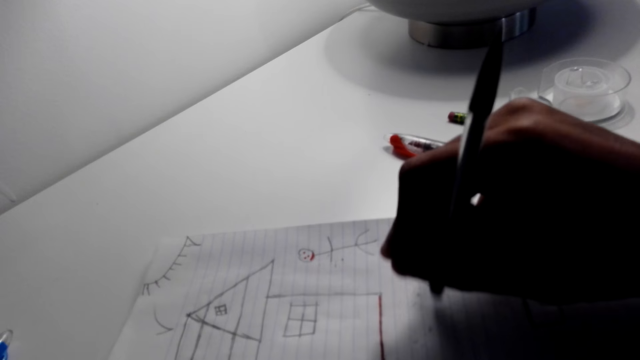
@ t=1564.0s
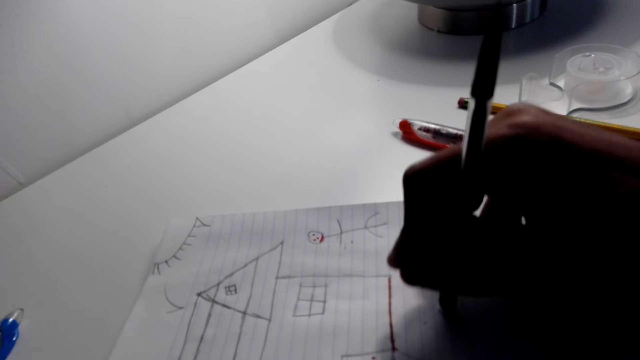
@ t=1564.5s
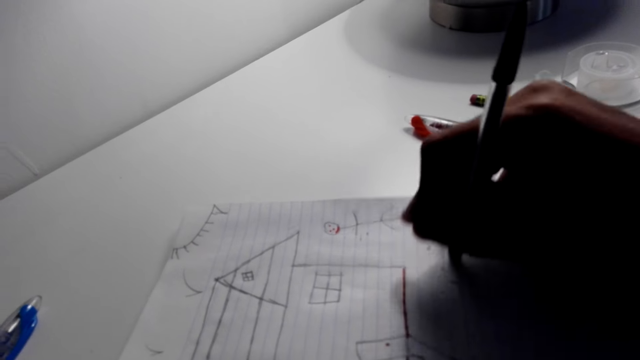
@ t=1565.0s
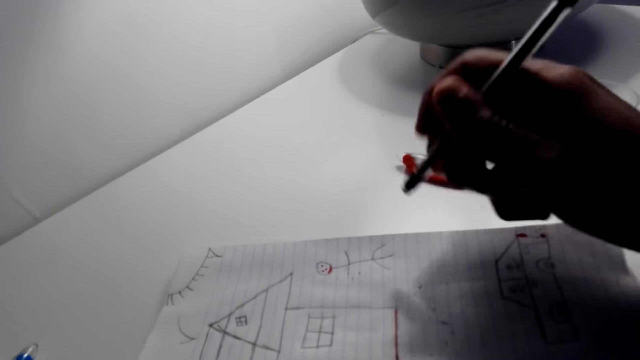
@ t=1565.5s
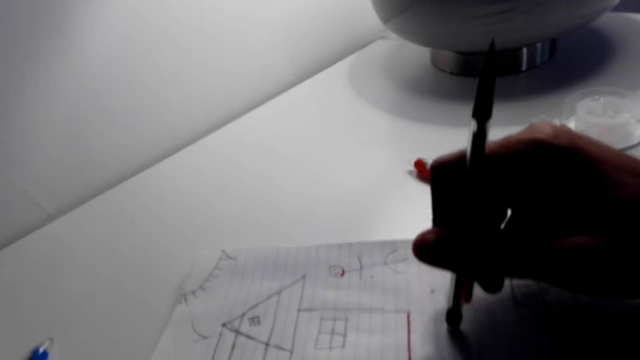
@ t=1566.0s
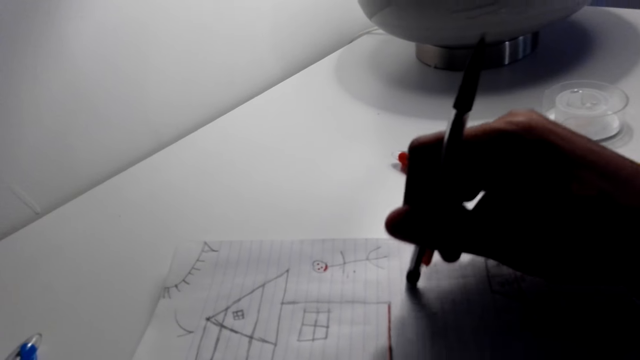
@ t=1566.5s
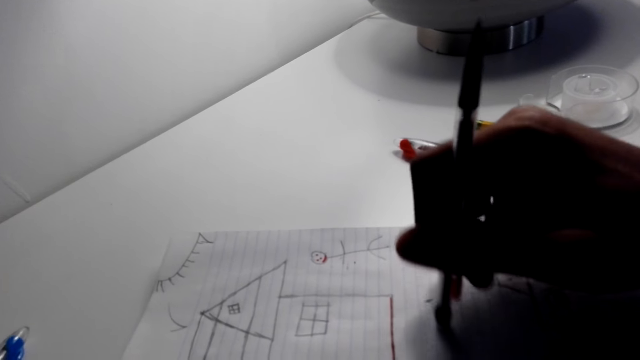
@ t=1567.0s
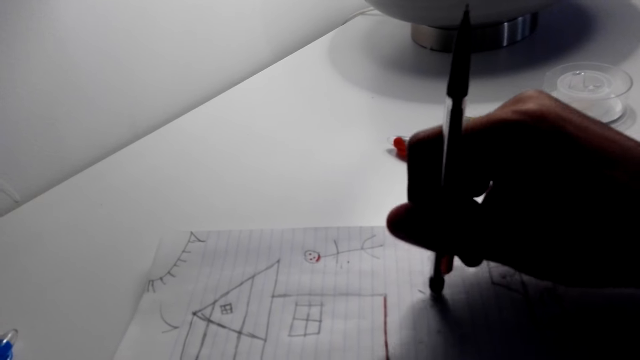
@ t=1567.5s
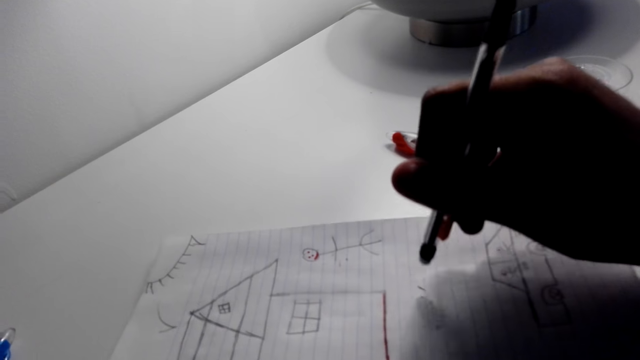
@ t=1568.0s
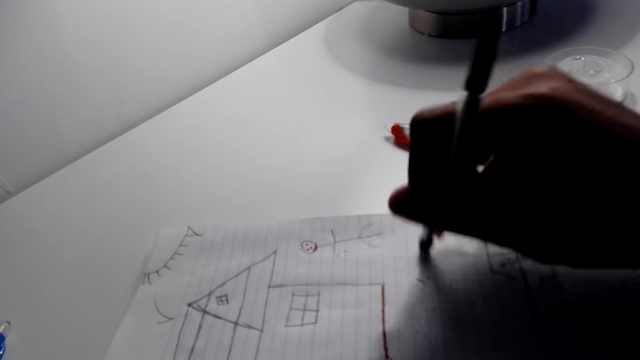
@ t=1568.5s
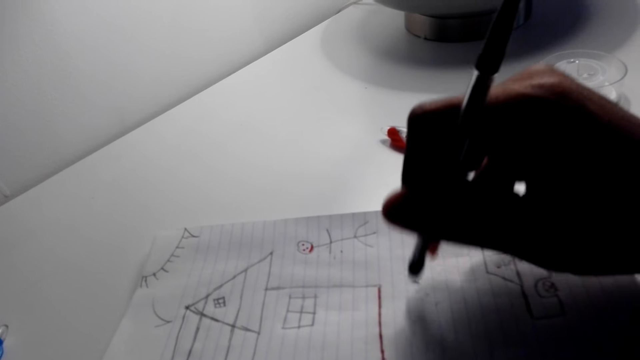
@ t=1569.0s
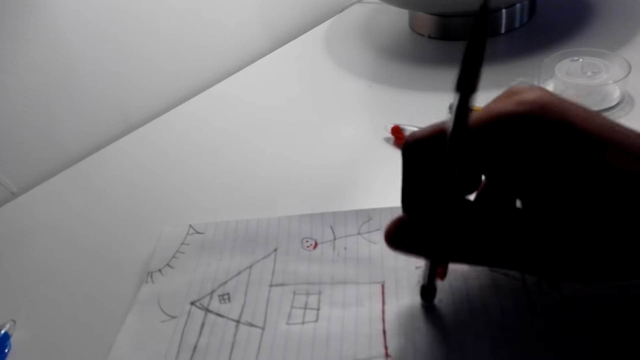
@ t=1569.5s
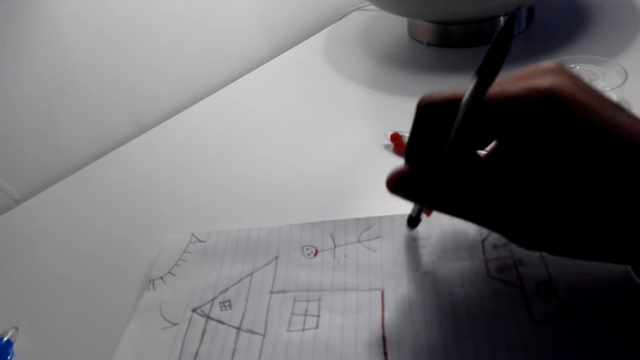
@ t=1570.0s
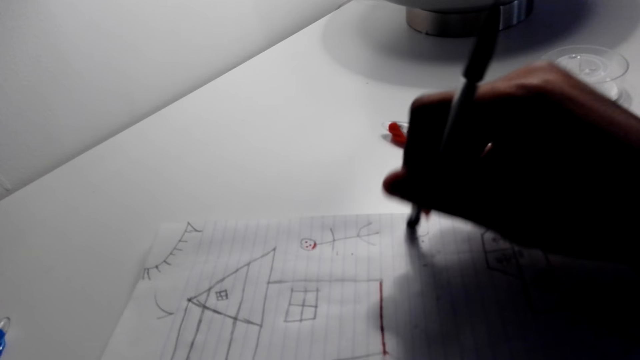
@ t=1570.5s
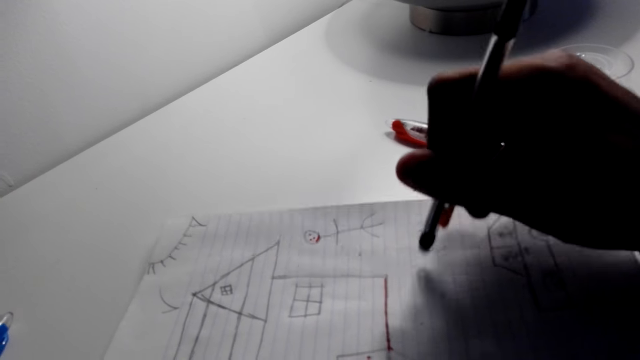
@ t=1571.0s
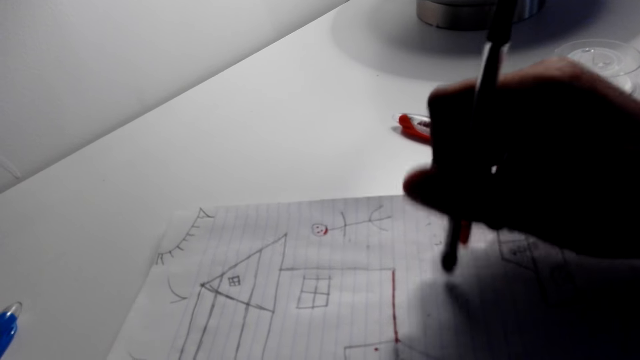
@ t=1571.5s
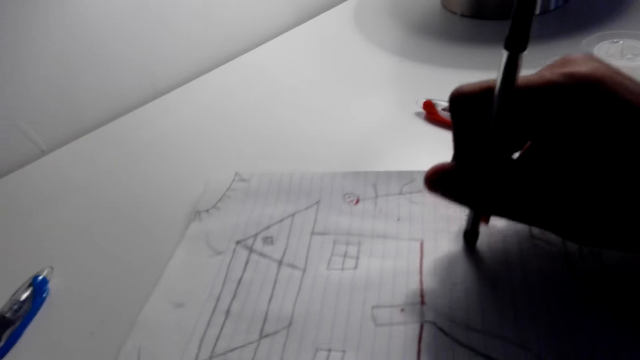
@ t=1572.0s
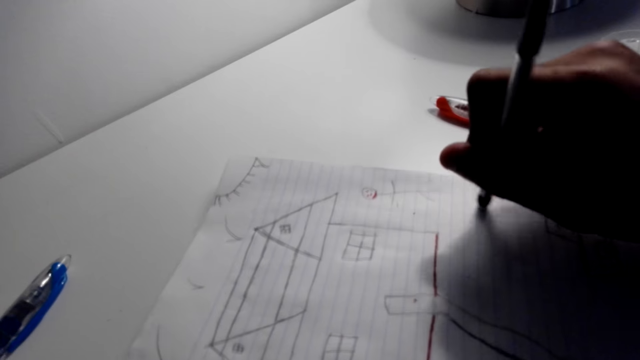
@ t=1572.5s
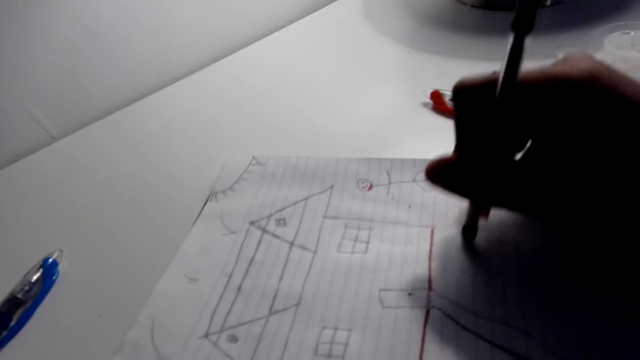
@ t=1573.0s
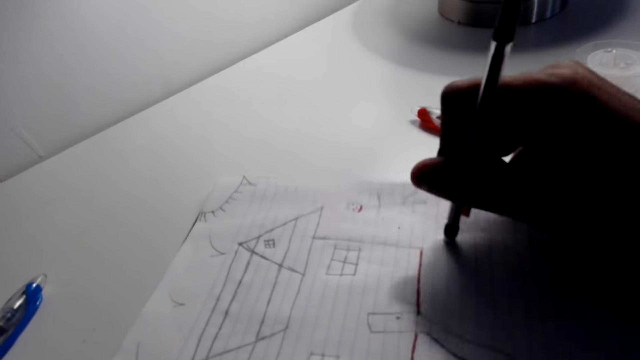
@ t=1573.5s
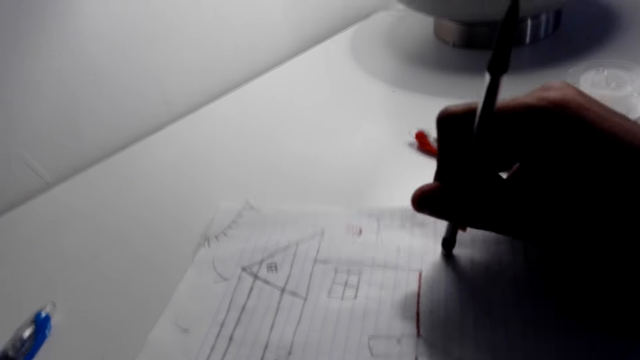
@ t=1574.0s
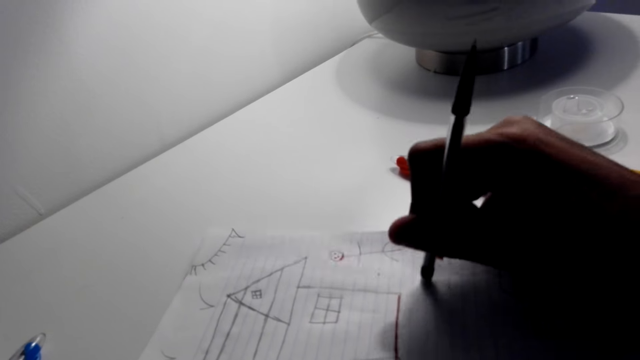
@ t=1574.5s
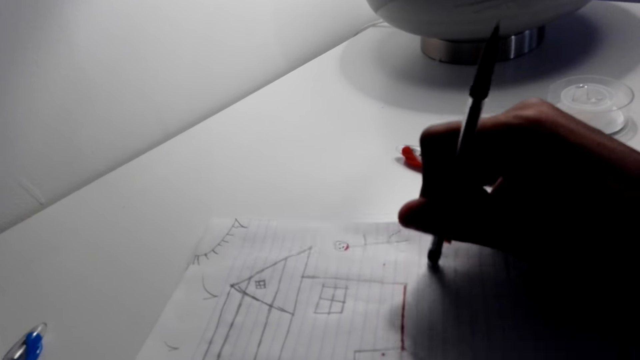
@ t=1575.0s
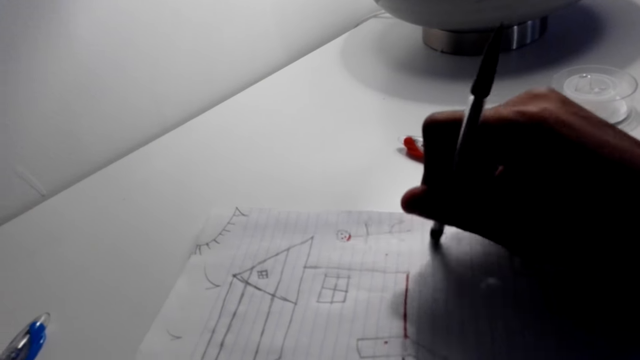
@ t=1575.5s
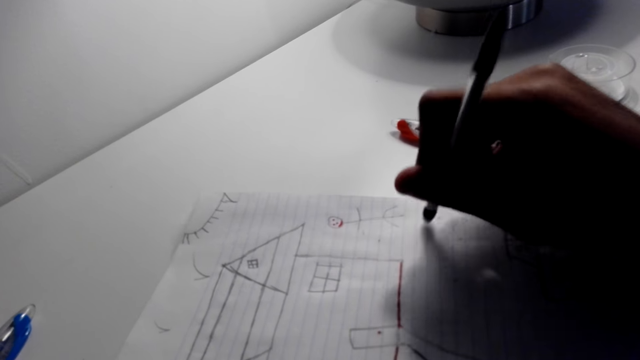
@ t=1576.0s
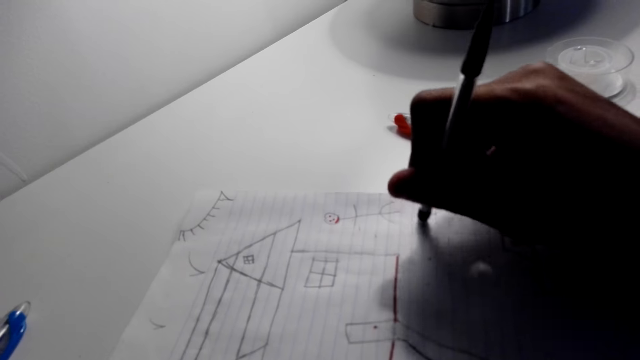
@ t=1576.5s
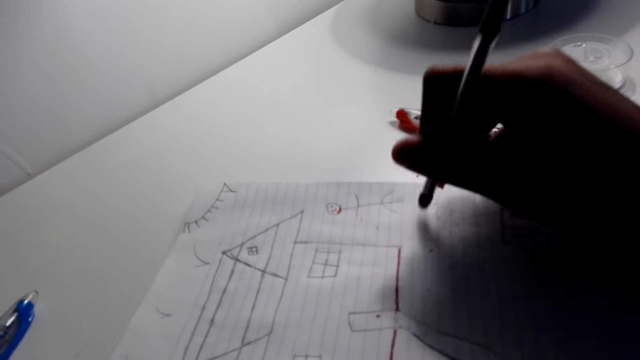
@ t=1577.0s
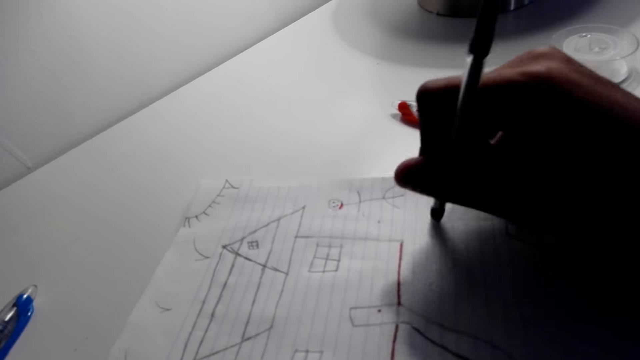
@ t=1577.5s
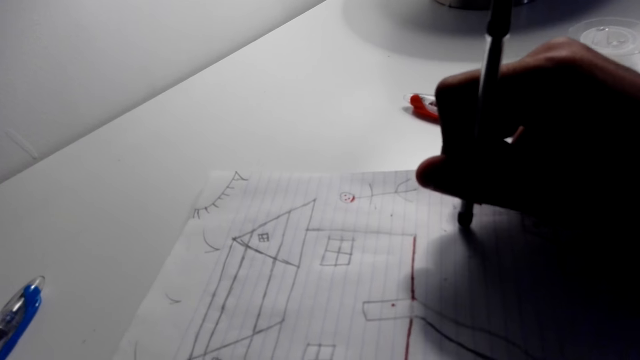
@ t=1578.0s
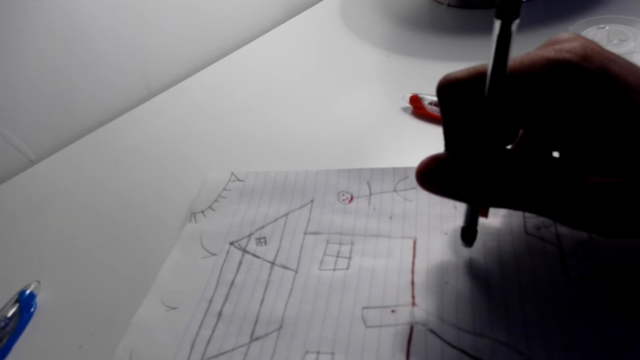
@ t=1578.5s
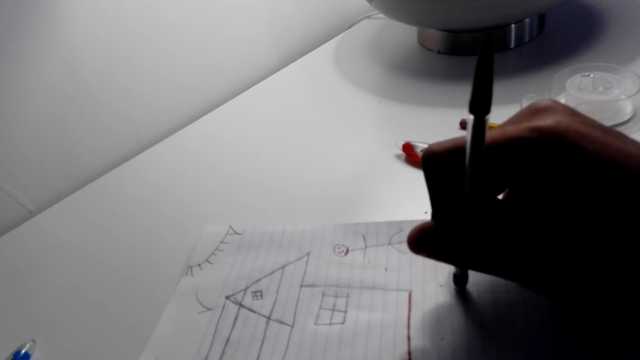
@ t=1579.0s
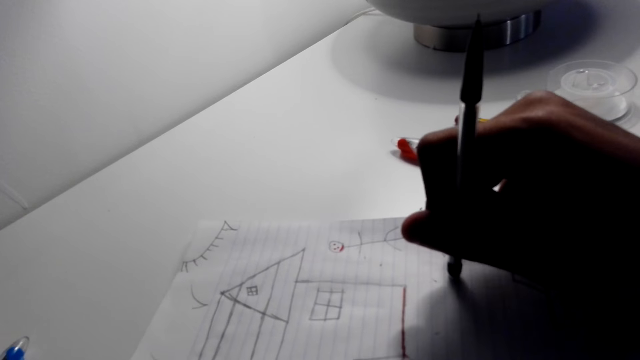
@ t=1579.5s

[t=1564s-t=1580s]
The camera wearer talks on the phone with the person. They erase the drawing with the pen eraser.

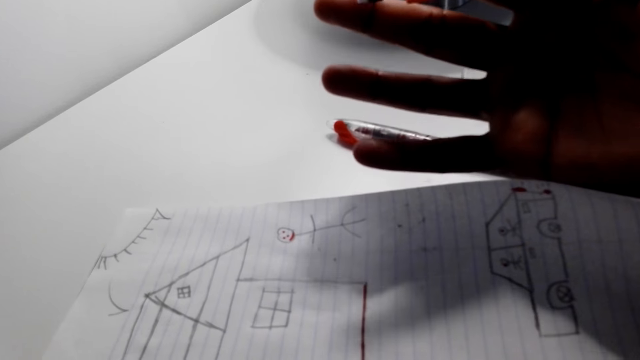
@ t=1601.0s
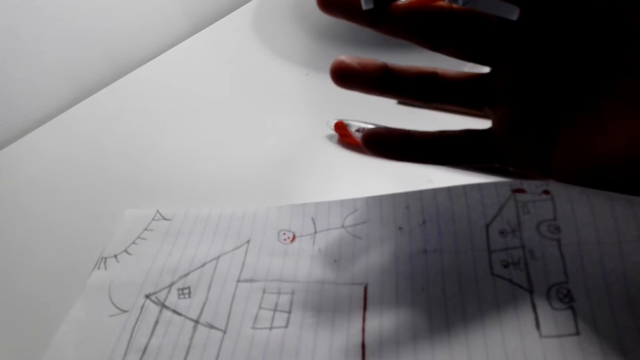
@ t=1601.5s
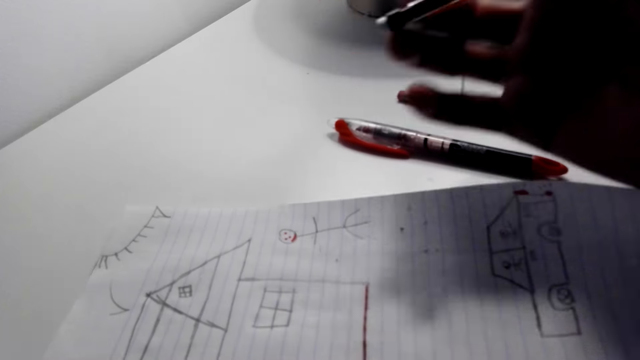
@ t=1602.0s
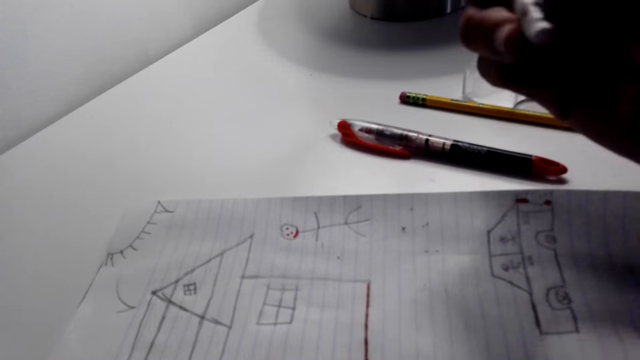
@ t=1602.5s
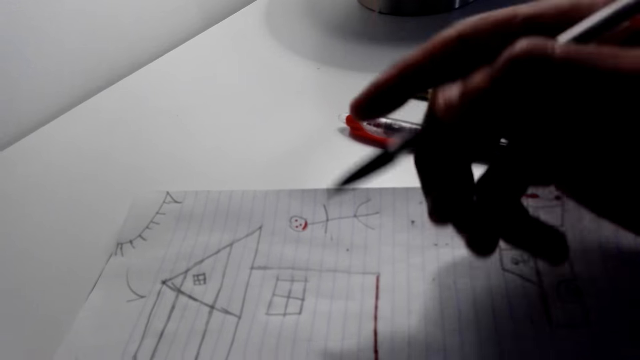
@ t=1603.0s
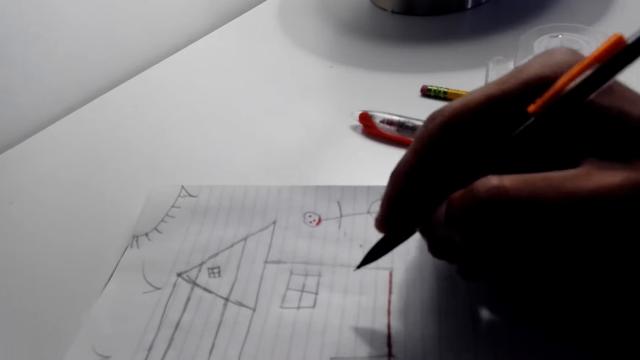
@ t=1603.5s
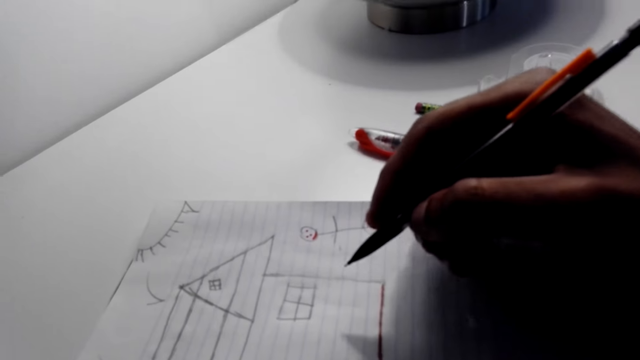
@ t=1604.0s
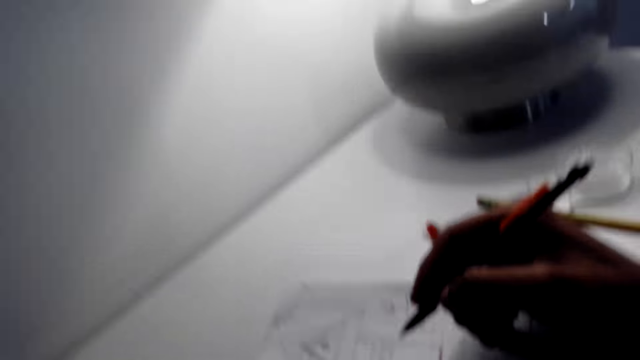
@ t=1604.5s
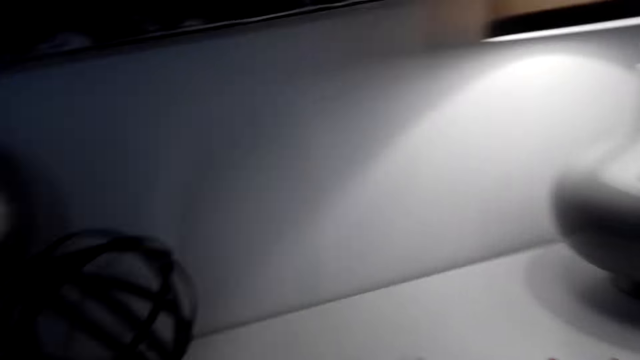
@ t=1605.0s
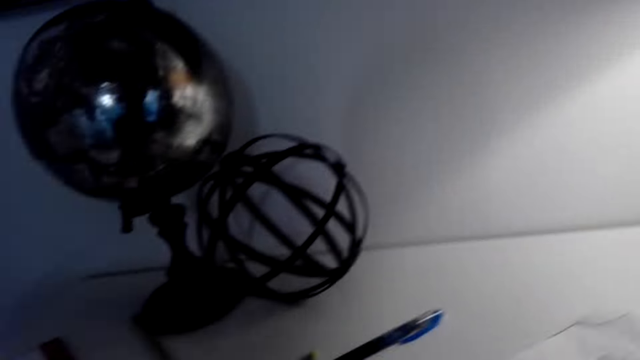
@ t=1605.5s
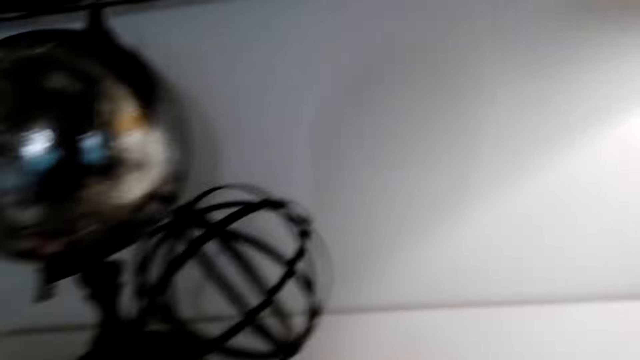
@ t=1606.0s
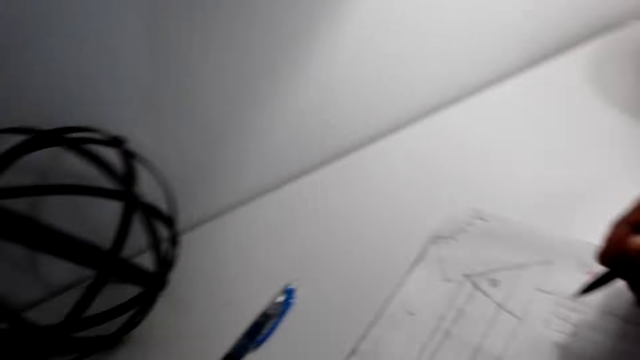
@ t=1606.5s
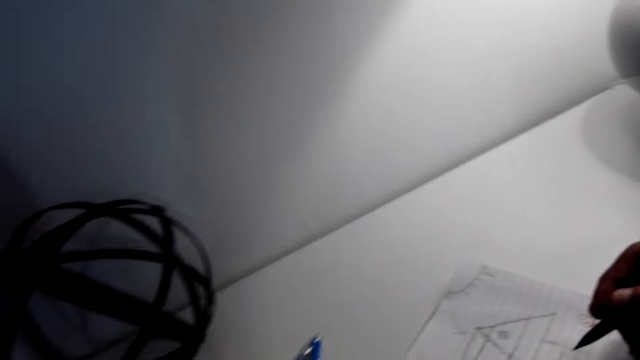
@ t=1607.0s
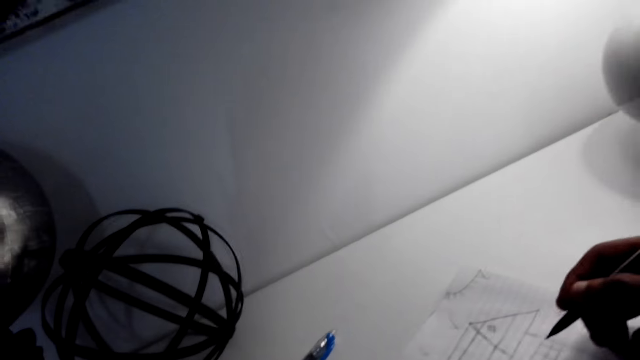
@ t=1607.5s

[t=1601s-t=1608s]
The camera wearer stares at the booklet.
